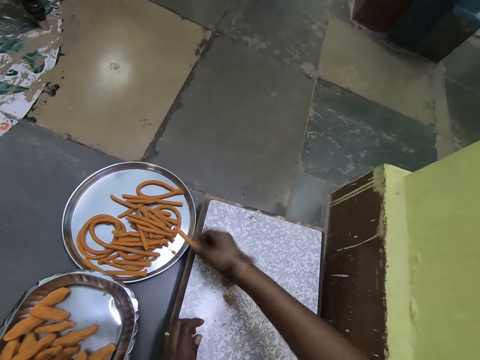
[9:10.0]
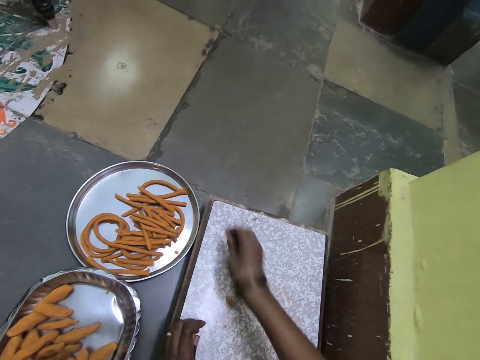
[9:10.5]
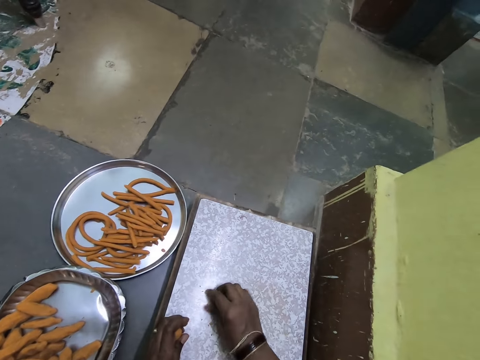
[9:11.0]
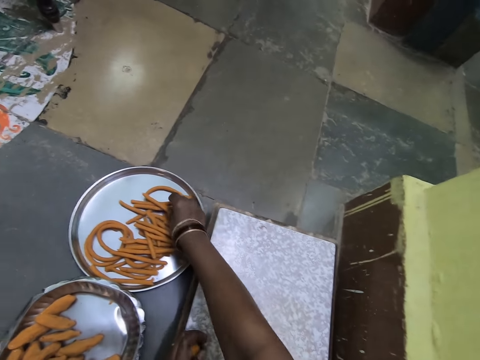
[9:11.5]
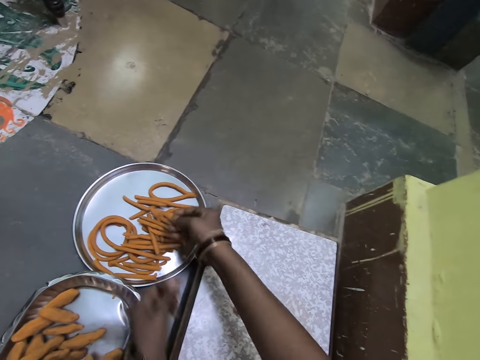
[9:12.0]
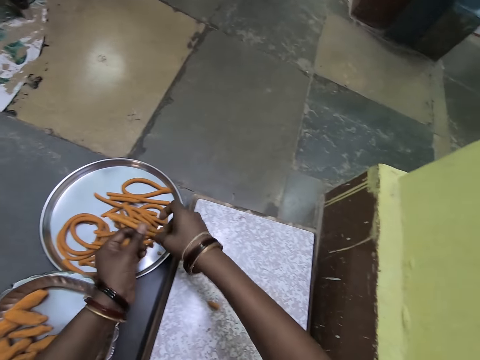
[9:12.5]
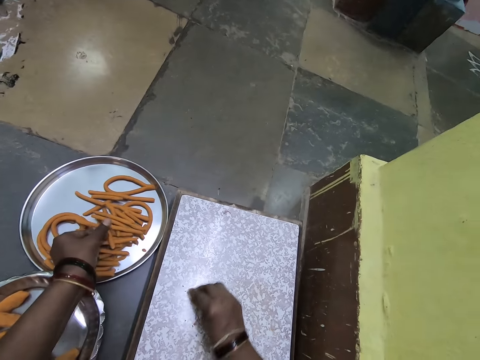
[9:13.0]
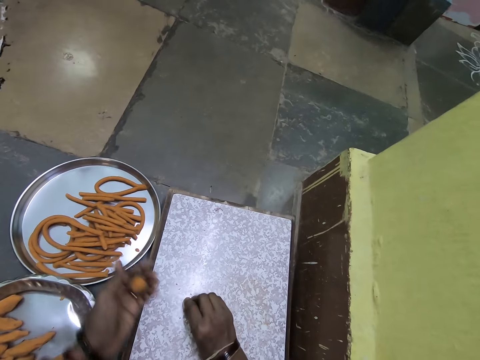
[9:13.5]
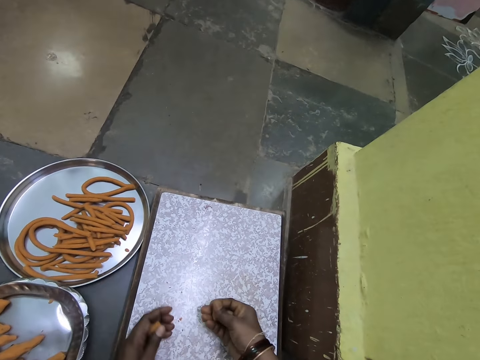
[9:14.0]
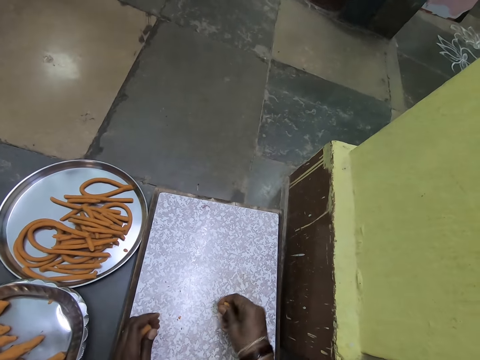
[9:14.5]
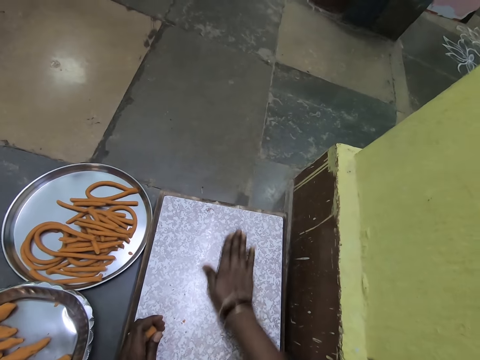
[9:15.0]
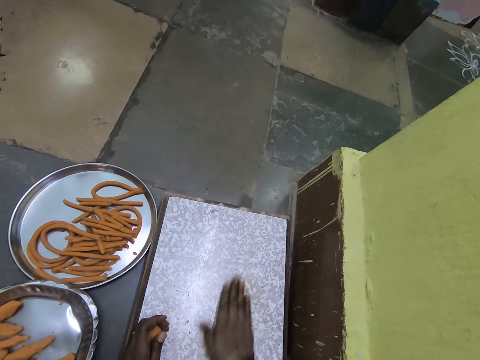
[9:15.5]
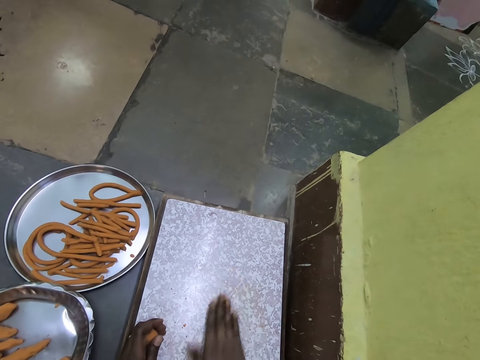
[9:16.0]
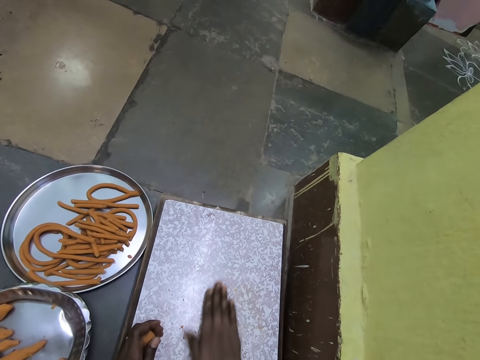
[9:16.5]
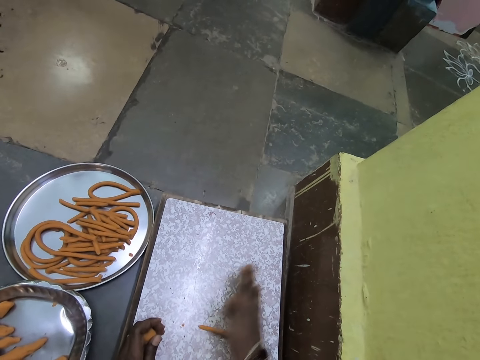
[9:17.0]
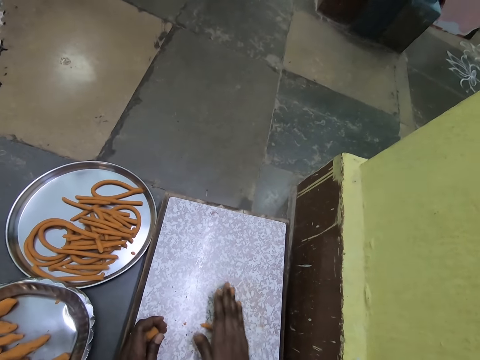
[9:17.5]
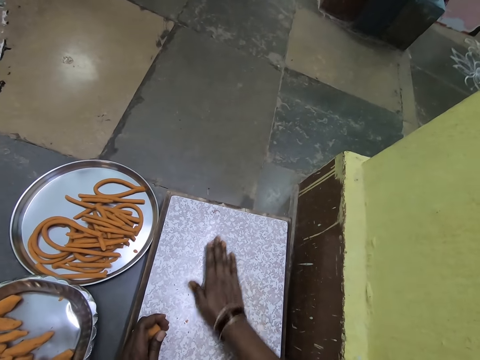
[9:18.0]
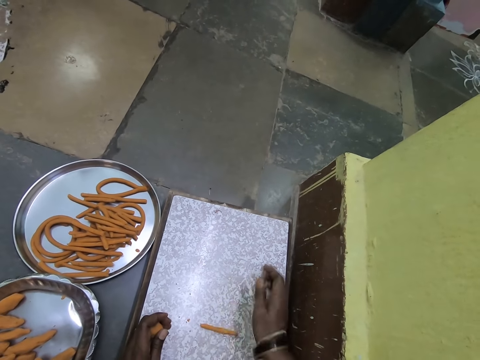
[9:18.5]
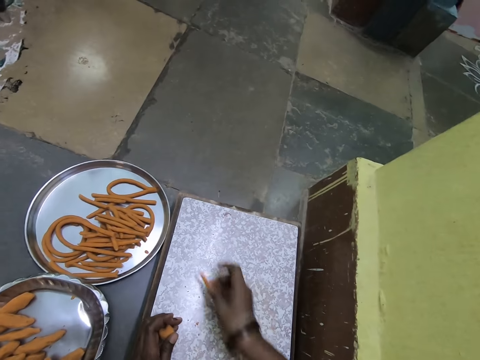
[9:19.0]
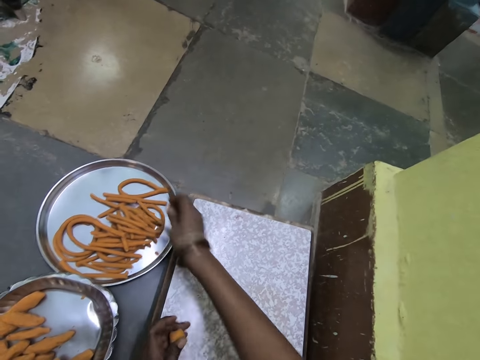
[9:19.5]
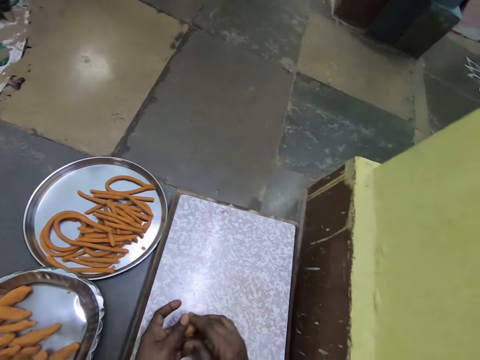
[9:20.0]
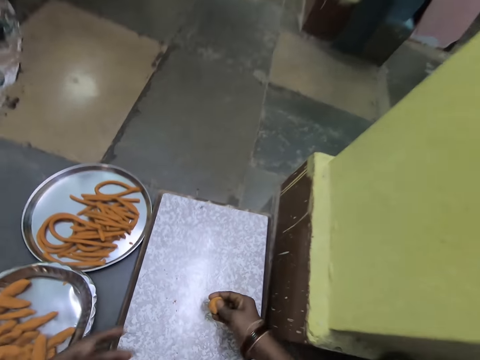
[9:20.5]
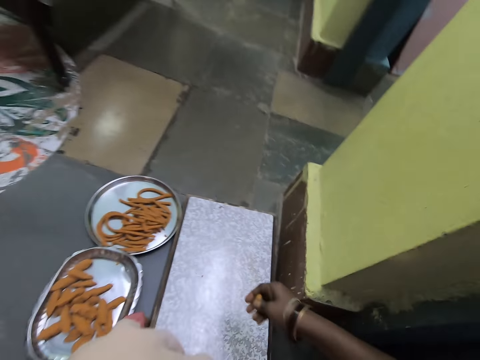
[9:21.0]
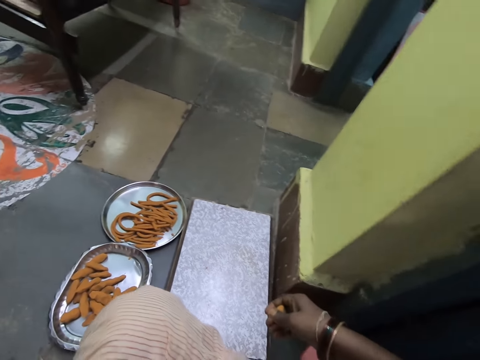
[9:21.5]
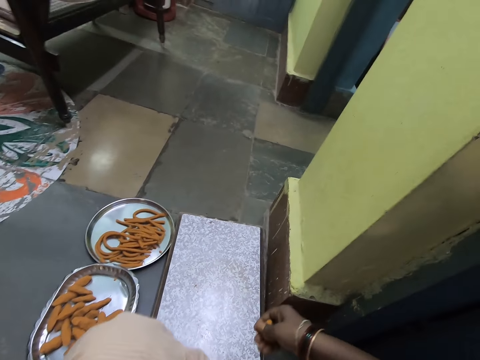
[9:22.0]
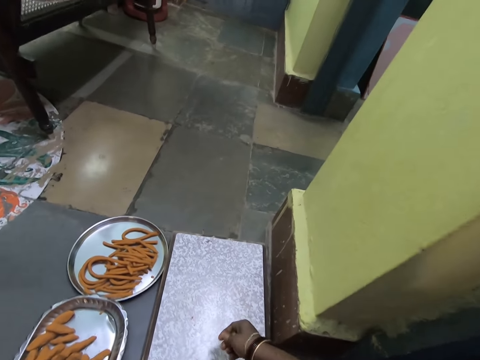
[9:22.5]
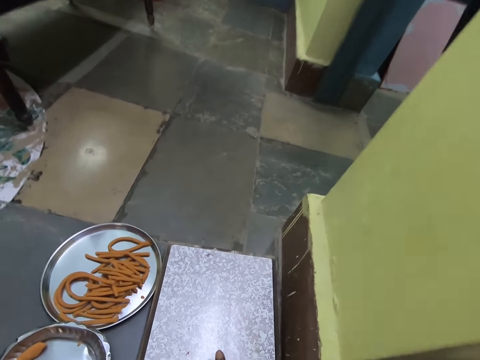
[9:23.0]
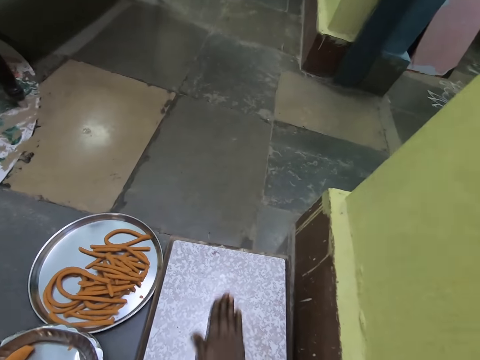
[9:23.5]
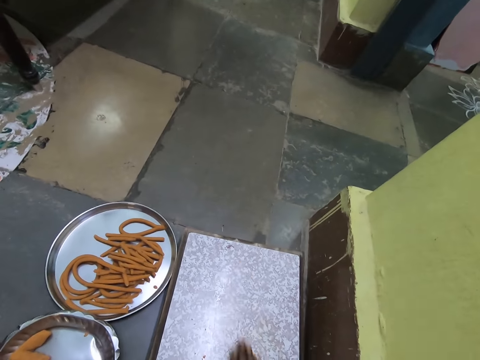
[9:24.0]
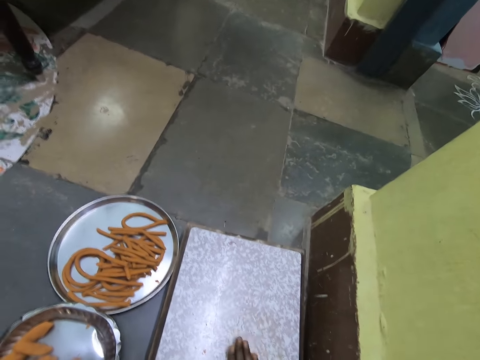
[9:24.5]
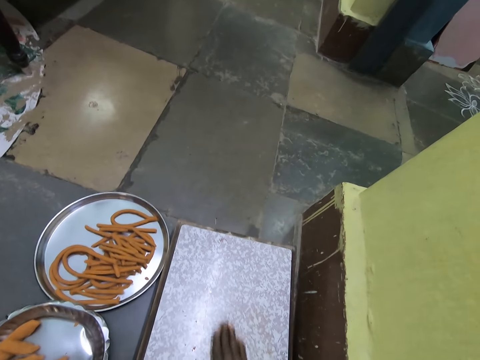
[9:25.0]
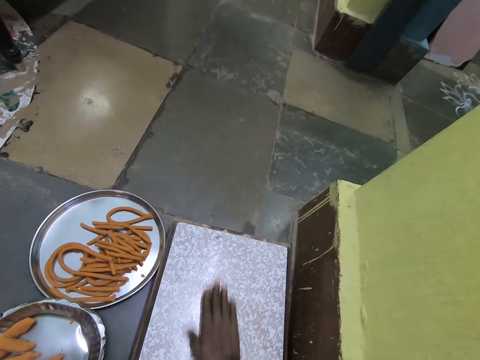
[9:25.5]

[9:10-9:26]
The camera wearer puts the rolled dough on the tray. They cut the rolled dough. They roll the dough on the board with the hand. They remove the hand from the dough. They roll the dough on the board with the hand. They pick the dough from the board. They put the dough inside the tray. They pick the dough. They switch something to the other hand. They hold the dough on the hand and press the dough on the hand. They roll the dough on the board with the hand. They put something on the rolling board.

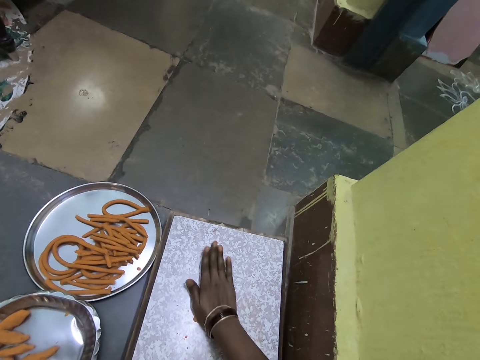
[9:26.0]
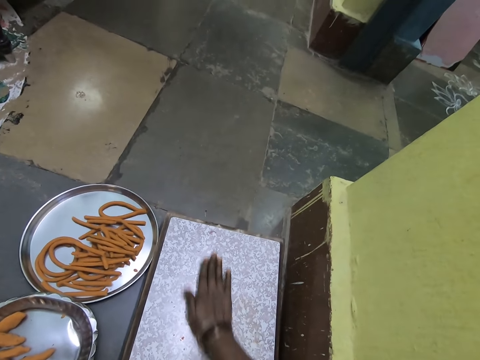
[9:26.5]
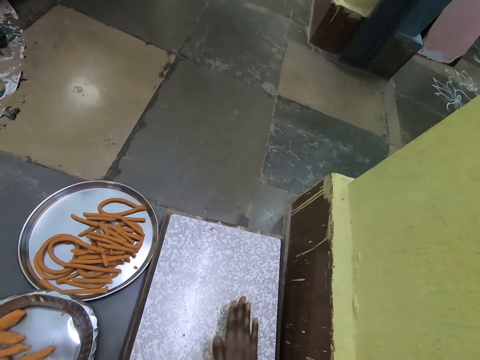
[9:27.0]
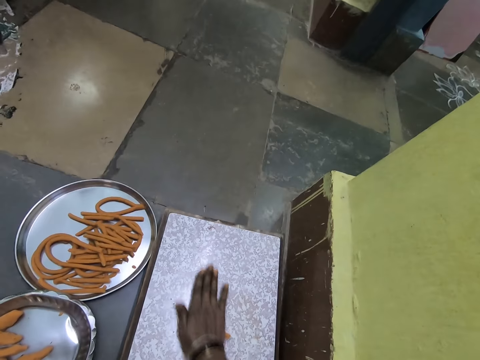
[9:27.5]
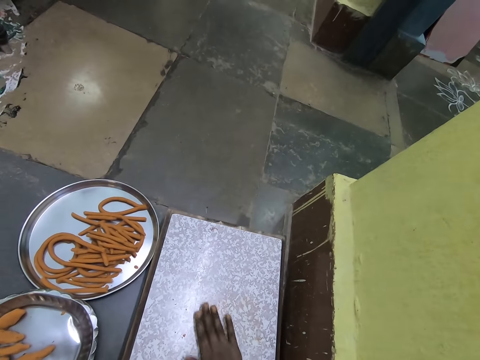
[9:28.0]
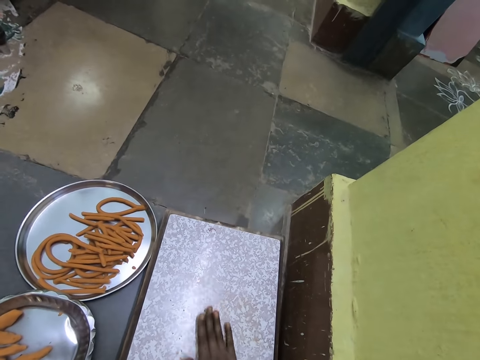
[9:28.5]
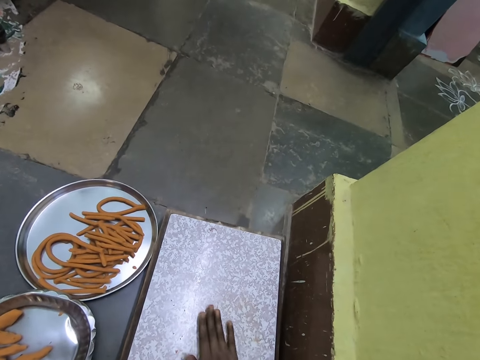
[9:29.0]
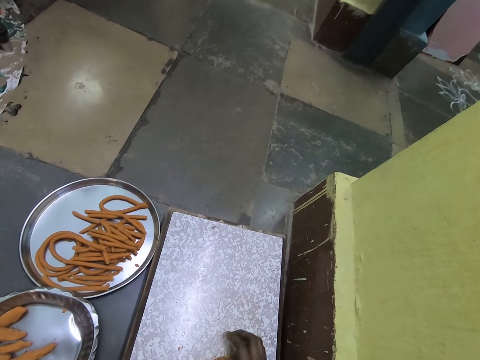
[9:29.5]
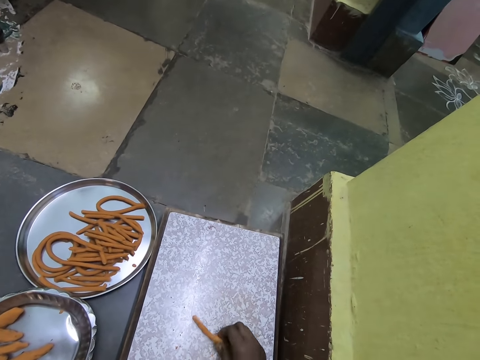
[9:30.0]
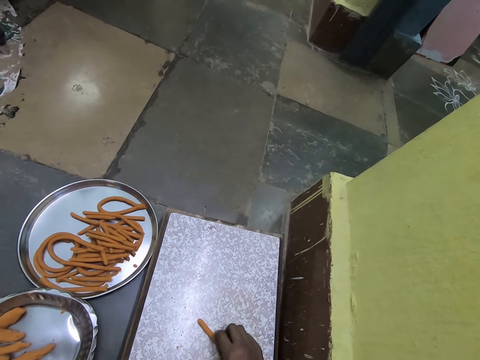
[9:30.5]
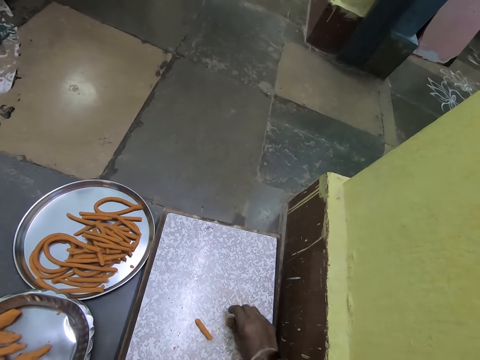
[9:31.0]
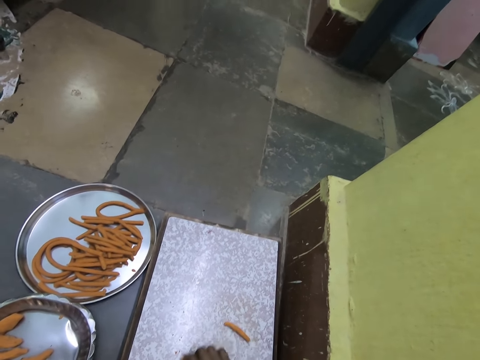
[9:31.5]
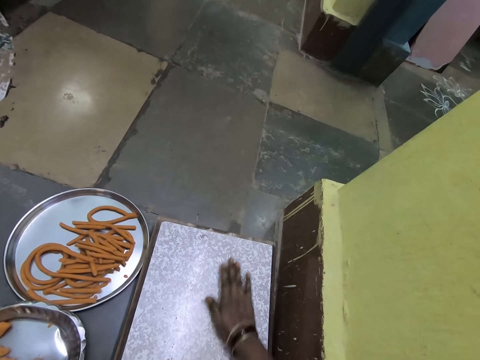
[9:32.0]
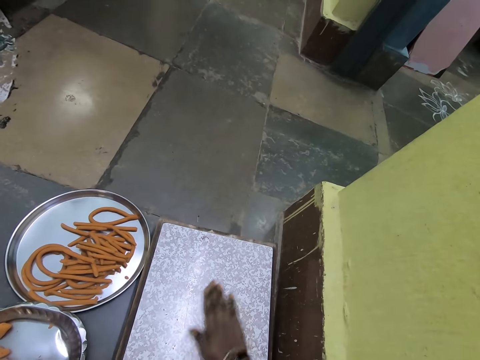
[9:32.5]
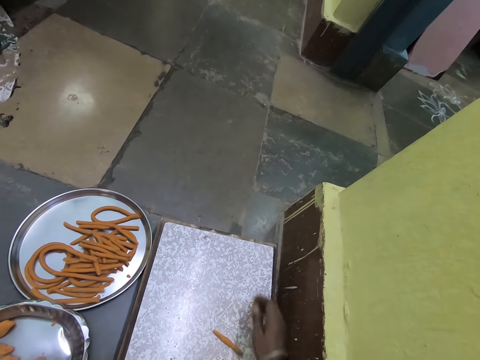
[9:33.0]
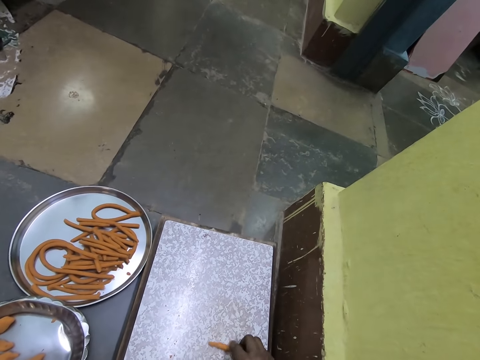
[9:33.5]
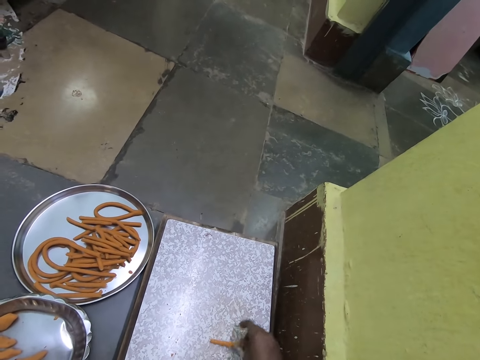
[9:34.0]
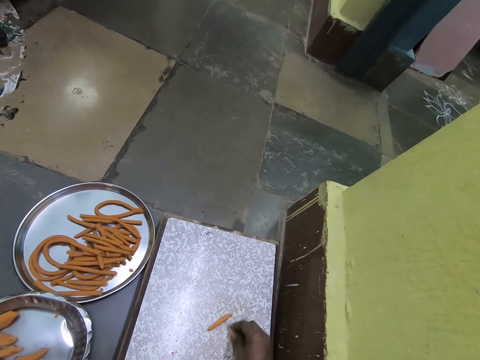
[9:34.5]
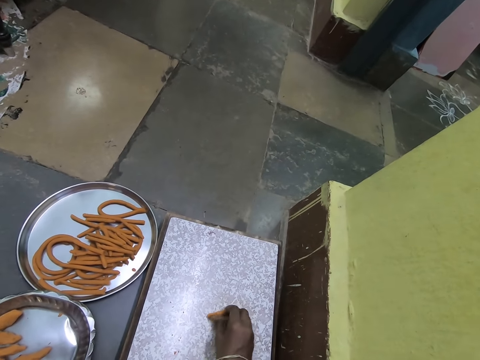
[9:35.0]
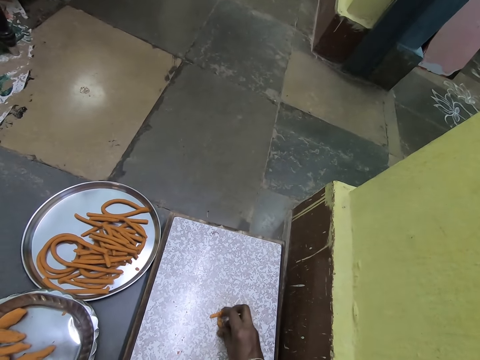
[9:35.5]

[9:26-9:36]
The camera wearer cuts the dough into two with the hand. They pick something. They put something aside. They push one side of the dough aside. They roll the dough on the board with the hand. They cut the dough into two with the hand. They pick the dough from the board.
